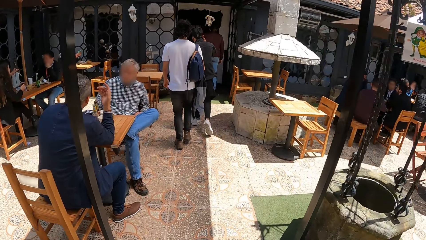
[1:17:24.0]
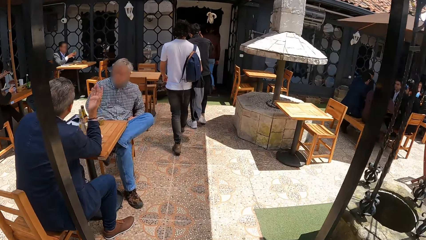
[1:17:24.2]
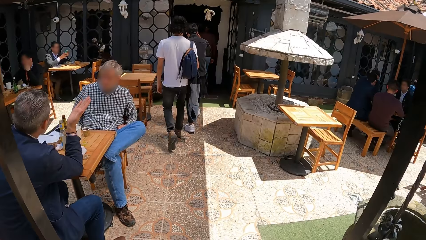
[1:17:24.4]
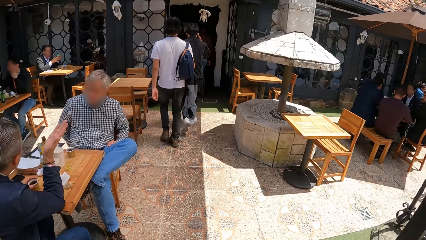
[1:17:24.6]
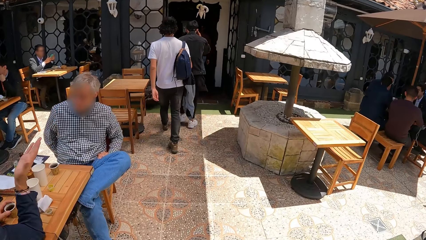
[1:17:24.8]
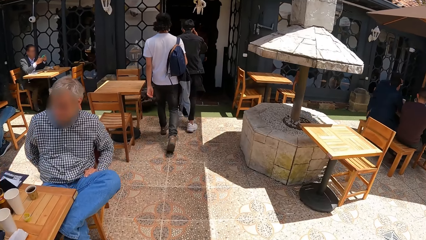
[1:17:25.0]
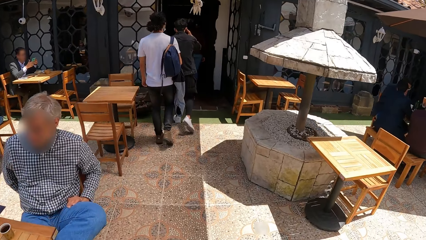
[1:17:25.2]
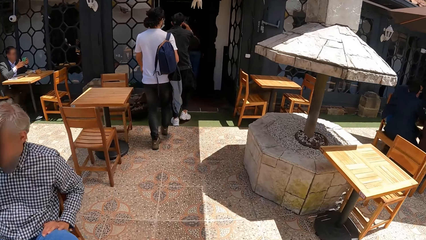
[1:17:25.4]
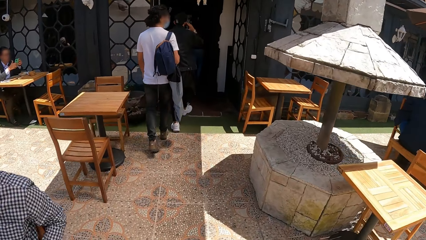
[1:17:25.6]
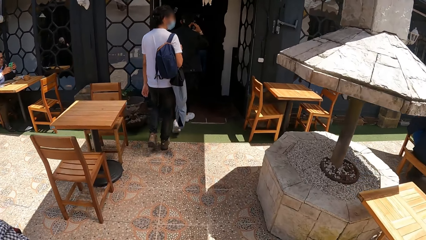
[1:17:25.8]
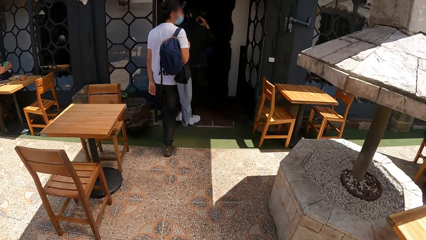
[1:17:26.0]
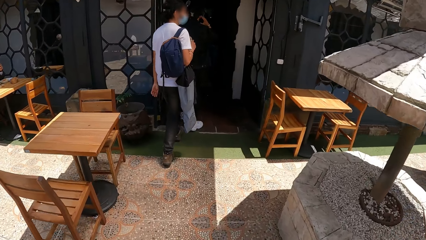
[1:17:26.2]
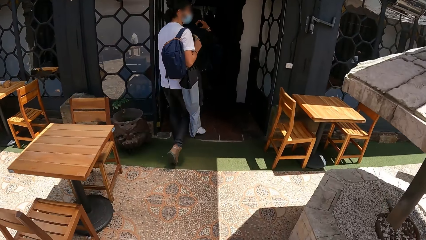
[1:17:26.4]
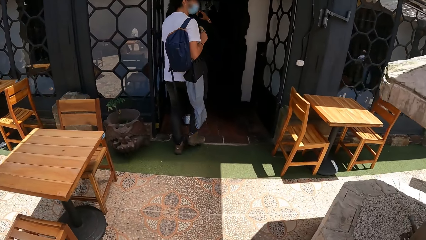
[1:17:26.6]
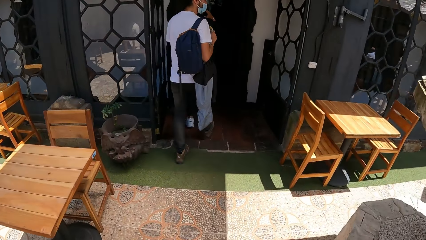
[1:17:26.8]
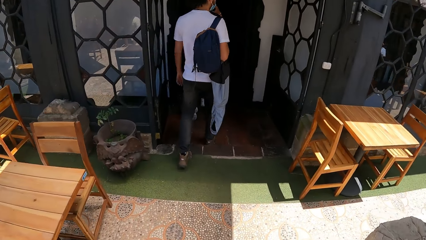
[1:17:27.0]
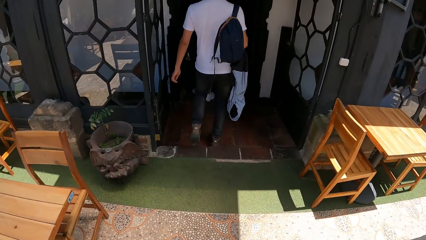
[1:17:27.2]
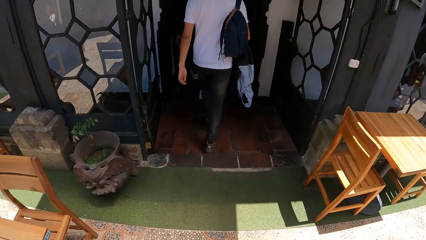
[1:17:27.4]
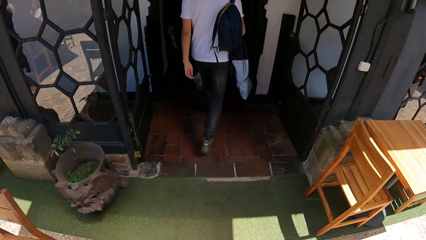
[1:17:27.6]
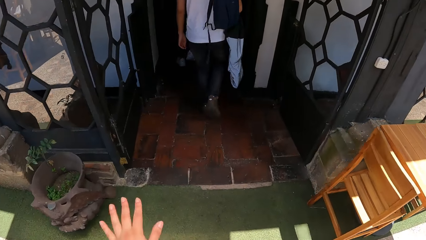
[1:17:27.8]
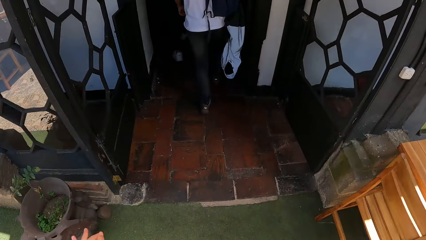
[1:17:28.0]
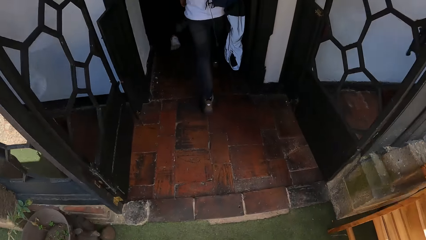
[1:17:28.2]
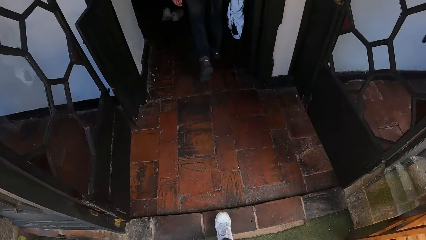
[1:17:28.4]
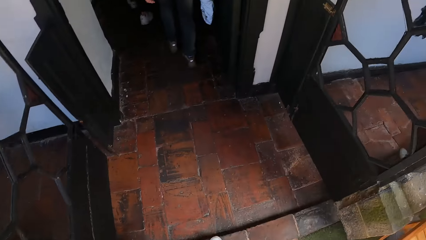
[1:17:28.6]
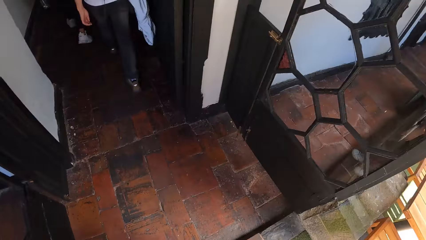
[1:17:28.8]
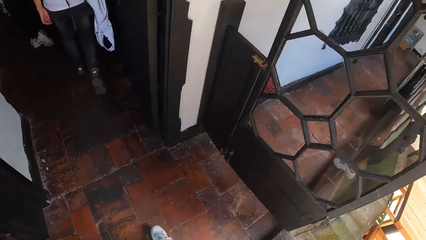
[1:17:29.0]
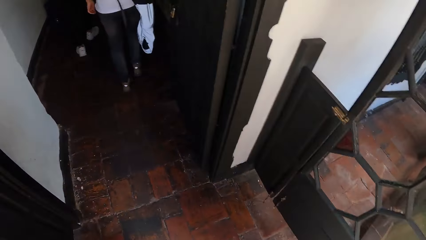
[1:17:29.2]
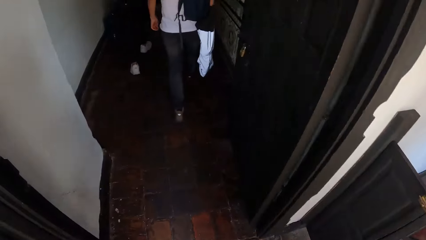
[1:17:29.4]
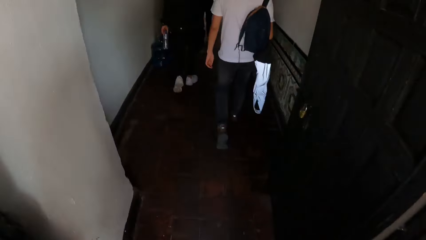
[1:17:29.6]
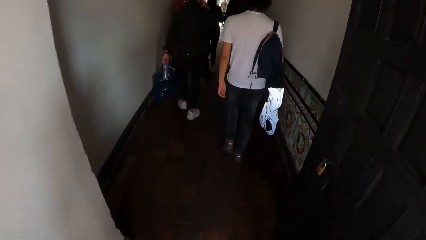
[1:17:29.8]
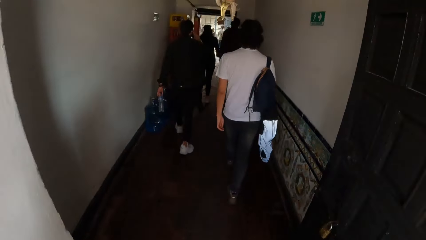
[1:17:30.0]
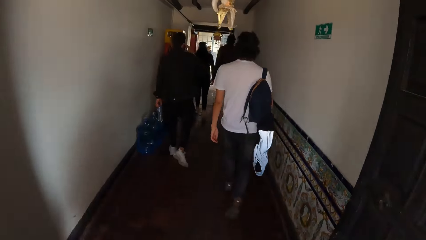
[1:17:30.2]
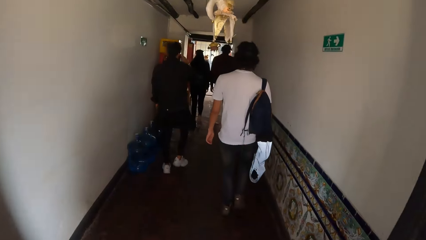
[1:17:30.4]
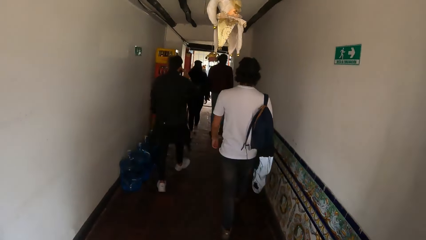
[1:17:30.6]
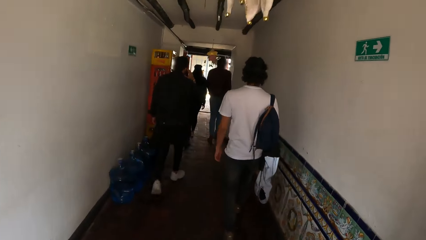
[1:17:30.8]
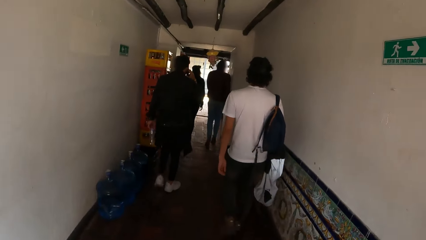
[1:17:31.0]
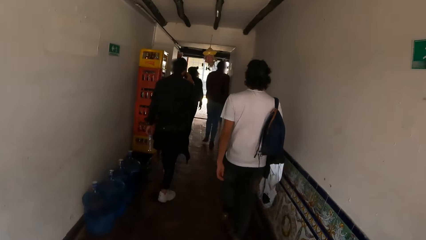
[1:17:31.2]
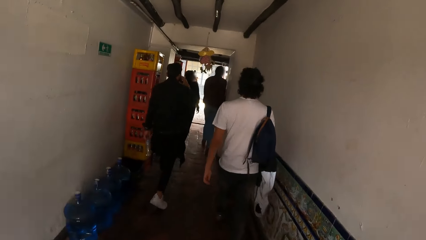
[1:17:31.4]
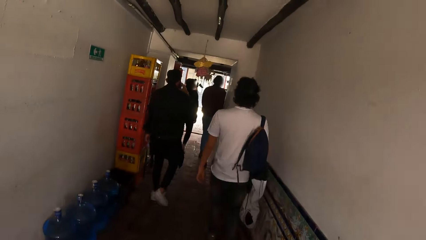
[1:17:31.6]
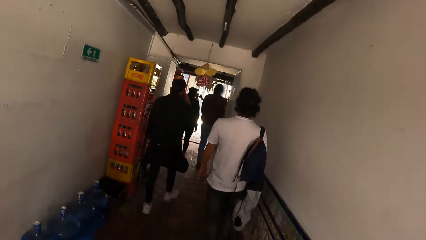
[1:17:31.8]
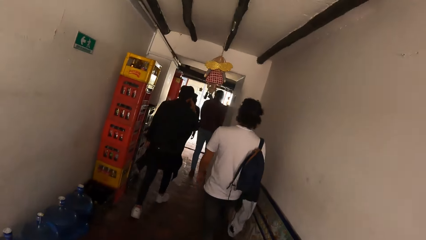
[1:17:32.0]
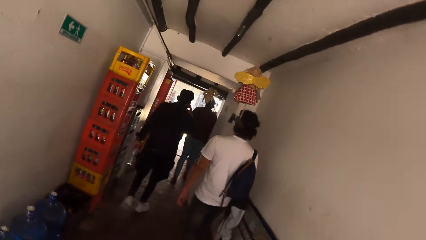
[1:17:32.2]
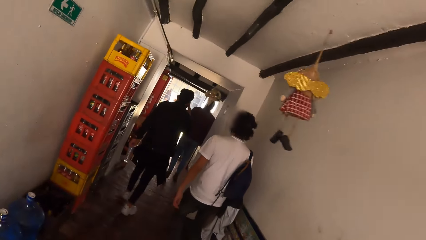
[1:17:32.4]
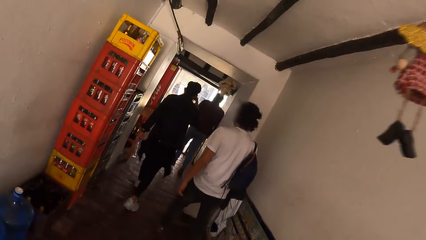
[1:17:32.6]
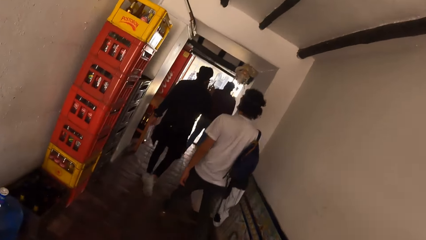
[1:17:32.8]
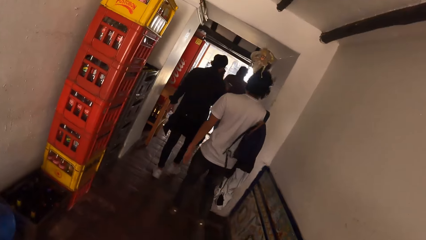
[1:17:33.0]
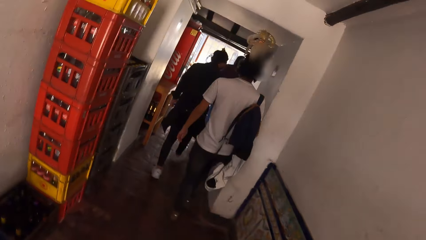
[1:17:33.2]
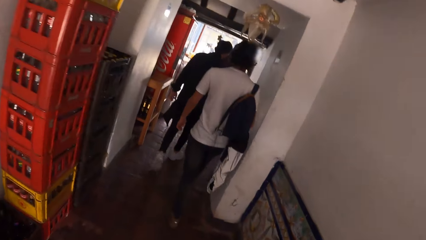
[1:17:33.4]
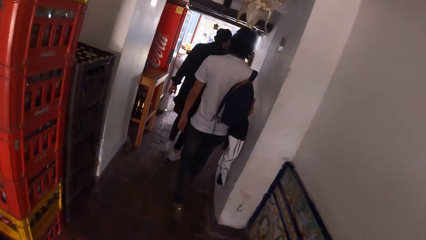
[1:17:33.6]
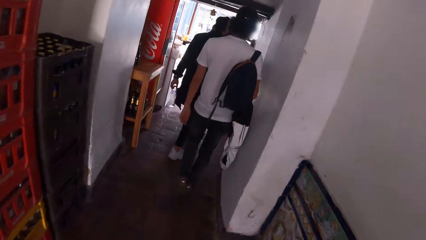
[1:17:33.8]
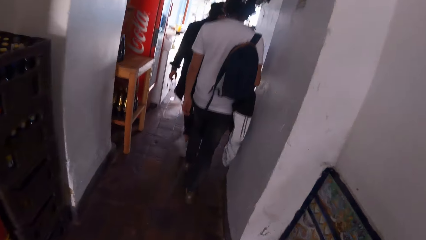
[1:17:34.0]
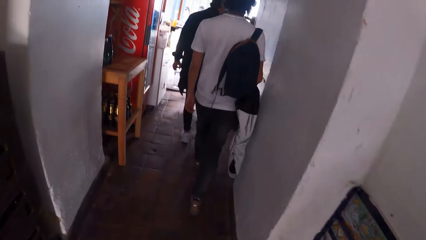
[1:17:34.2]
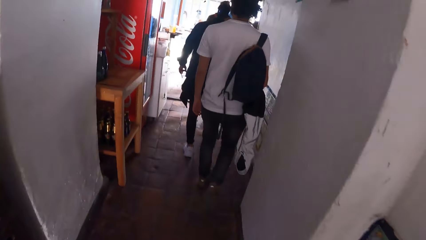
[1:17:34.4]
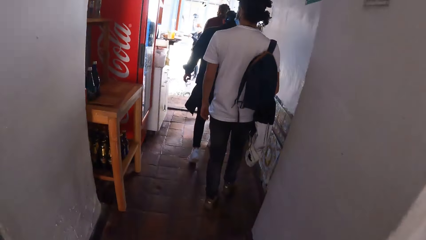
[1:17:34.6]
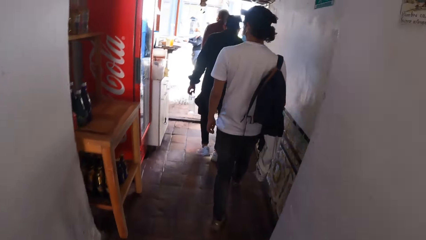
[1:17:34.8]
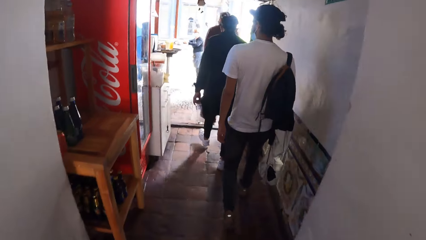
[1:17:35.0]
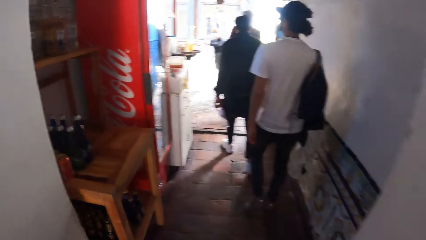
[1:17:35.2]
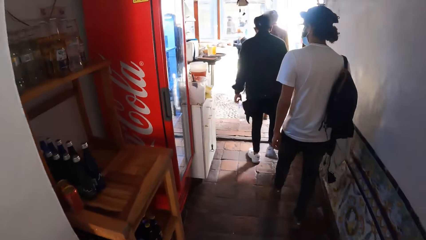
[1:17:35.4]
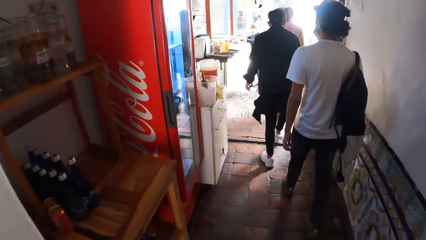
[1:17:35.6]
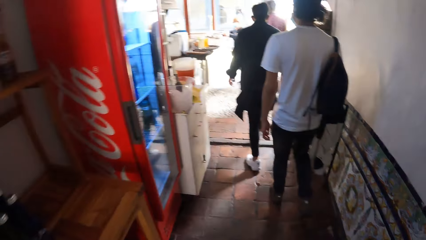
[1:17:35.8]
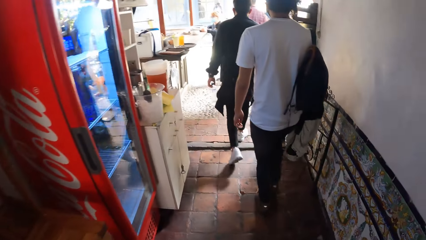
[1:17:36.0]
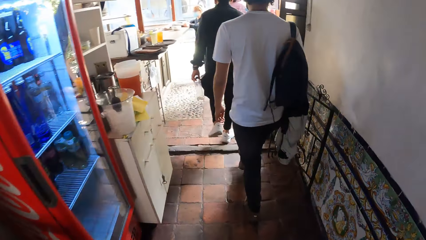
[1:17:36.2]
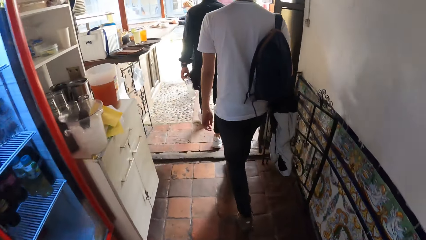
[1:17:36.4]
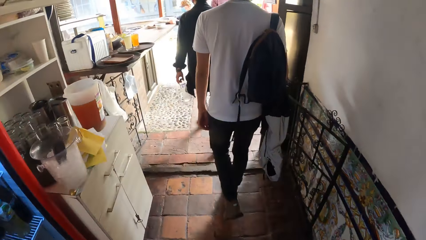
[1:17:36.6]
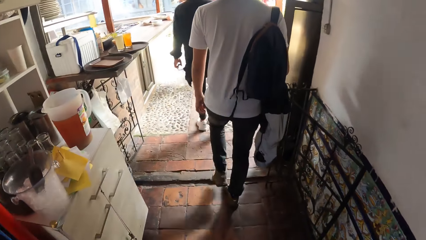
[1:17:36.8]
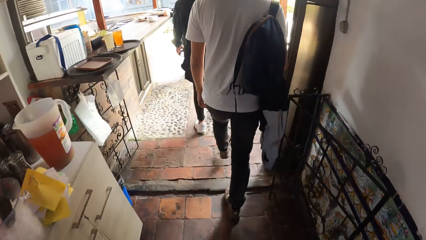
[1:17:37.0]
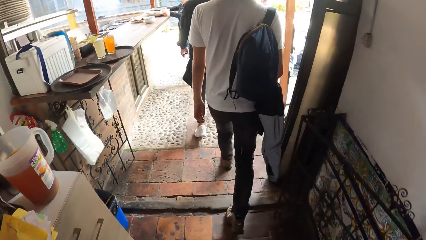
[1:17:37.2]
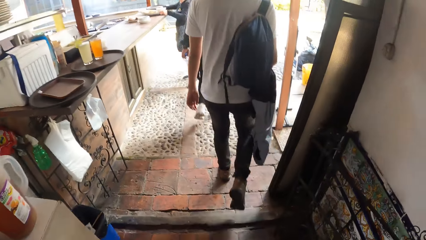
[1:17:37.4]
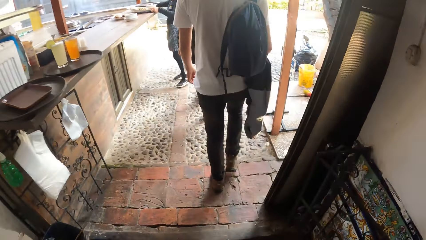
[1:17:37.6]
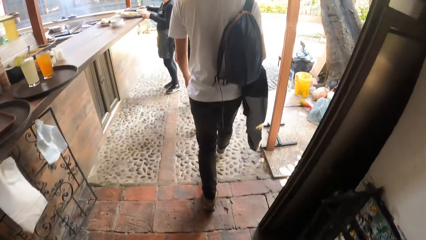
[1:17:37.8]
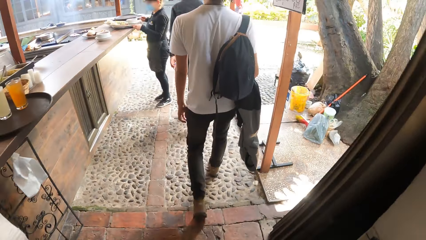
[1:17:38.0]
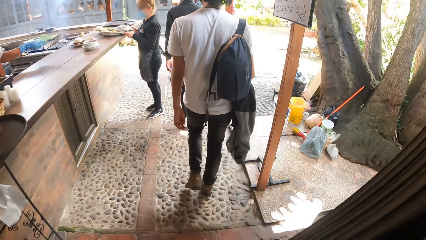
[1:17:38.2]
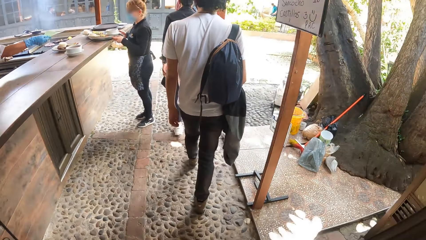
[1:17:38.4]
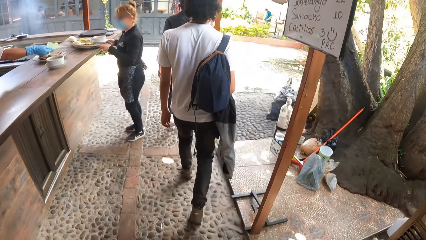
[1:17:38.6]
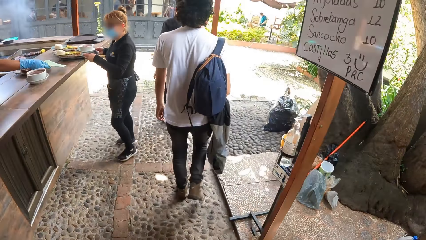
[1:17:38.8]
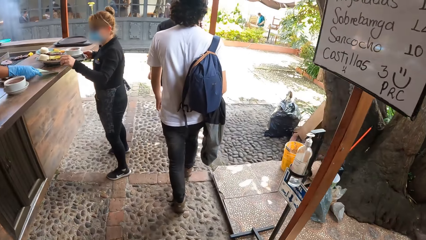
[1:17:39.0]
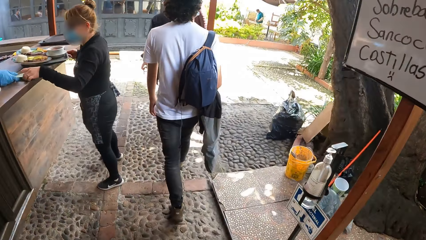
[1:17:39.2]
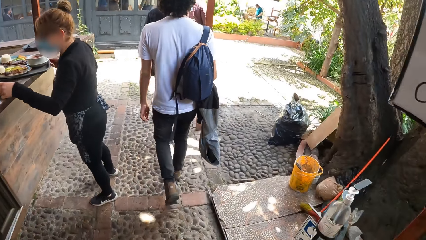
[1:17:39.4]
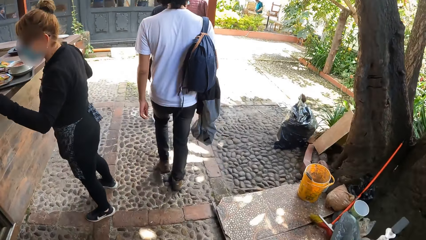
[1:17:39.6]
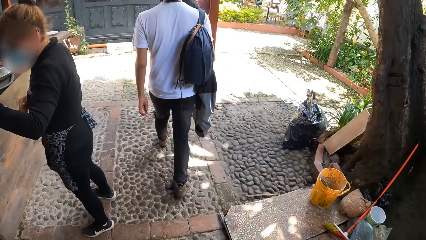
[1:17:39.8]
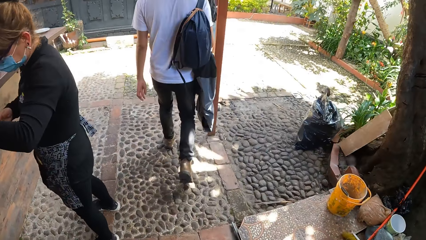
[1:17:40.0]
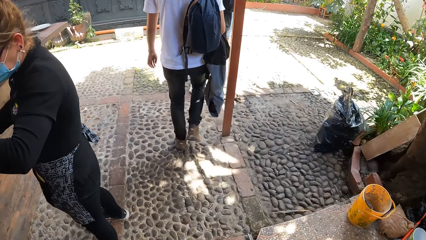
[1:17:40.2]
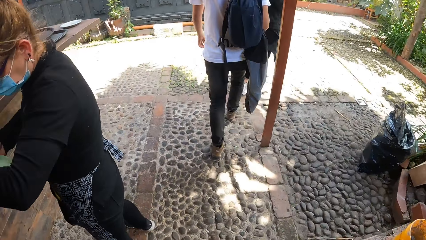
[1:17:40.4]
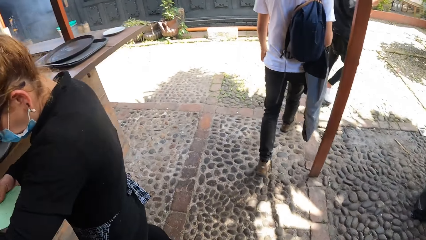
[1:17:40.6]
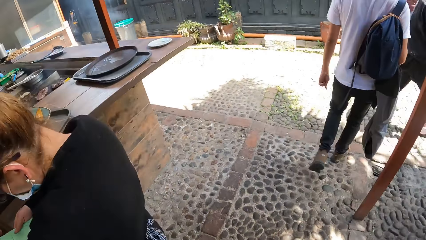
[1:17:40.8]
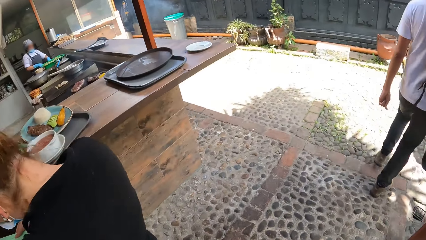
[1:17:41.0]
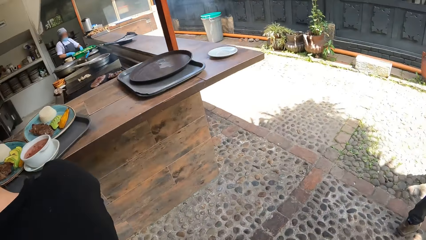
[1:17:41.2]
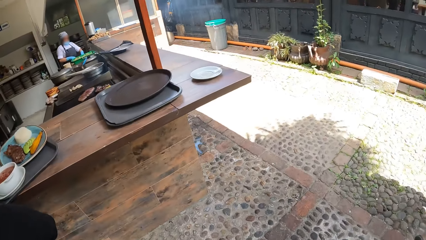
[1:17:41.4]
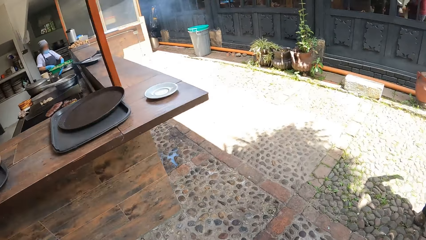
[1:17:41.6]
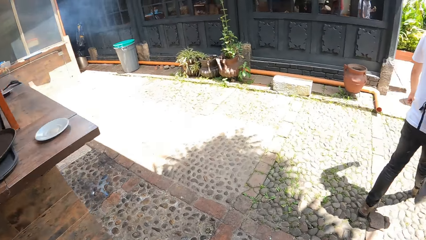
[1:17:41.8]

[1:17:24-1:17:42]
A man enters a hallway in the restaurant from the outdoor dining area. Another man enters the hallway in the restaurant from the outdoor dining area. A third man enters the hallway in the restaurant from the outdoor dining area. The camera wearer enters the hallway in the restaurant from the outdoor dining area. The first man enters an outer space in the restaurant with the second man. The third man enters the outer space in the restaurant. The camera wearer enters the outer space in the restaurant.
